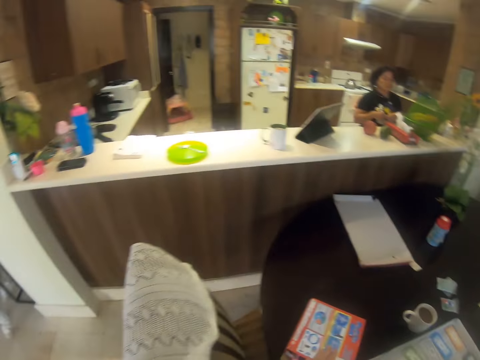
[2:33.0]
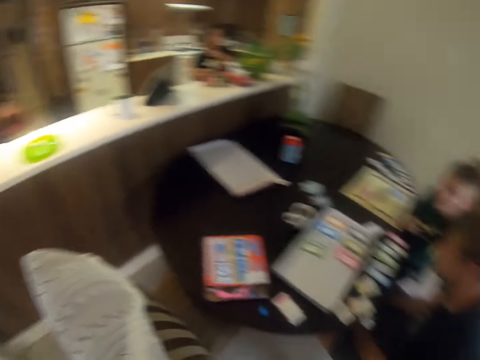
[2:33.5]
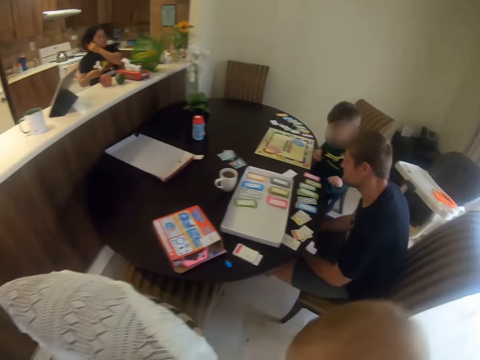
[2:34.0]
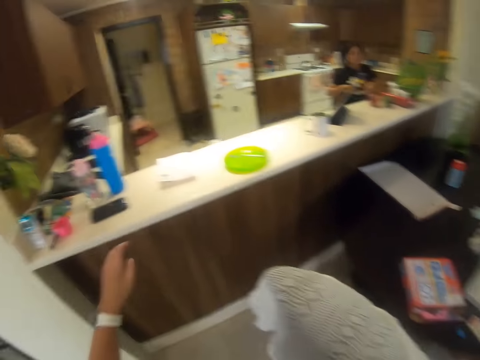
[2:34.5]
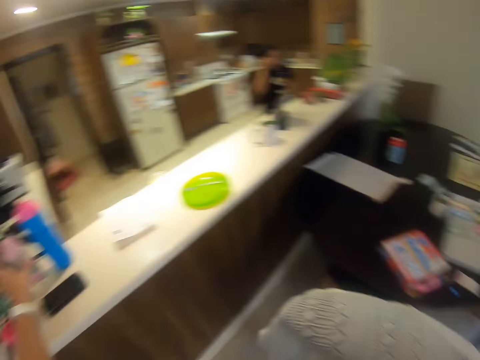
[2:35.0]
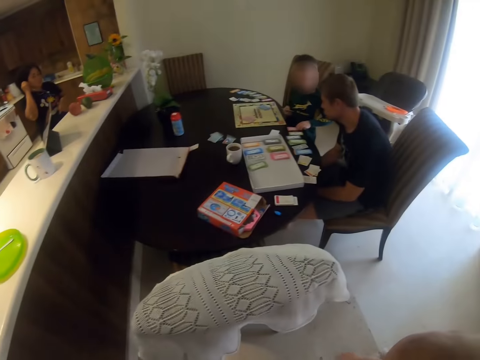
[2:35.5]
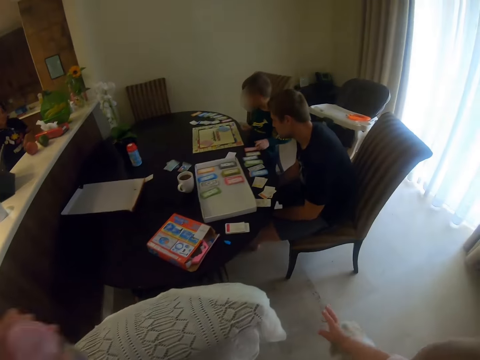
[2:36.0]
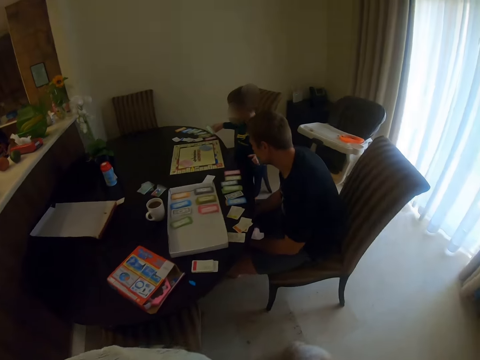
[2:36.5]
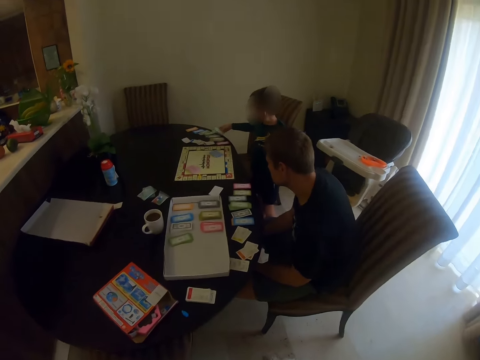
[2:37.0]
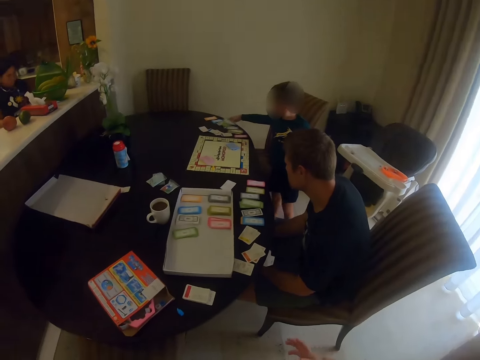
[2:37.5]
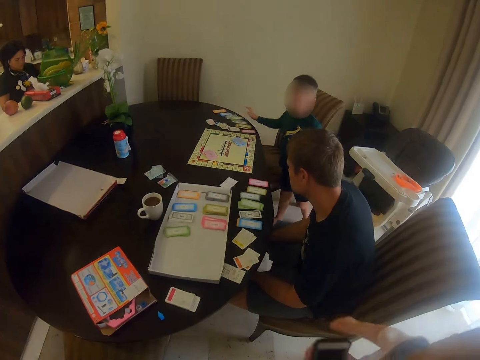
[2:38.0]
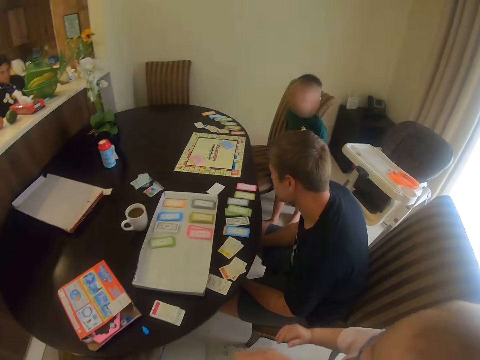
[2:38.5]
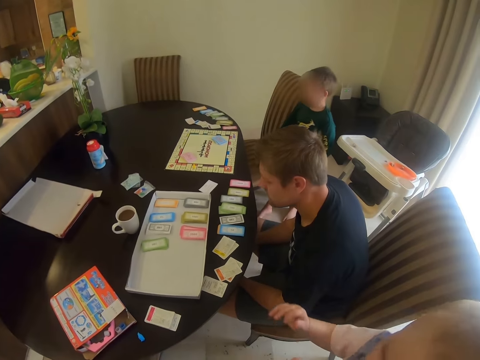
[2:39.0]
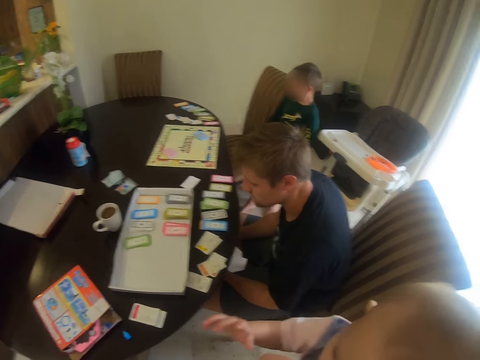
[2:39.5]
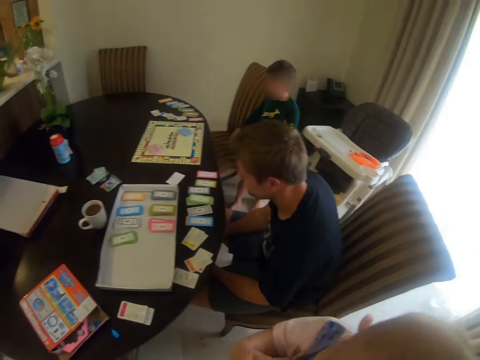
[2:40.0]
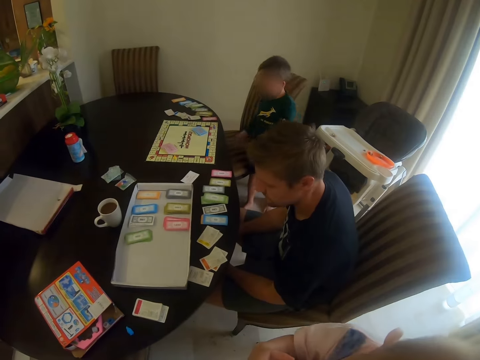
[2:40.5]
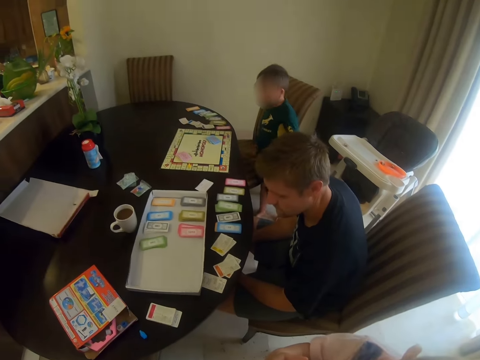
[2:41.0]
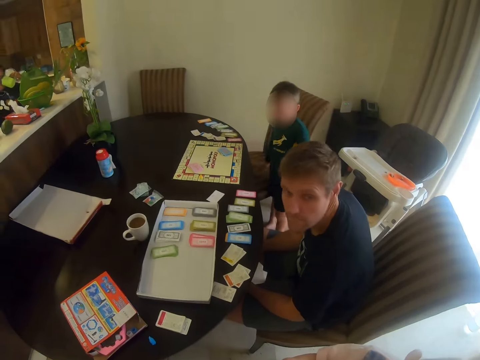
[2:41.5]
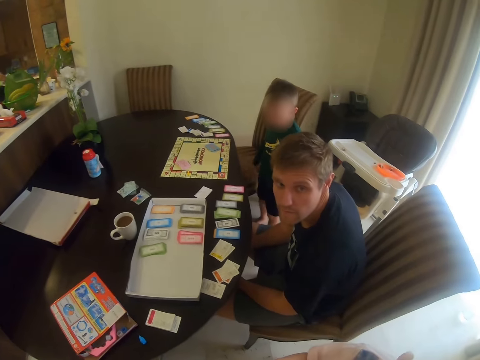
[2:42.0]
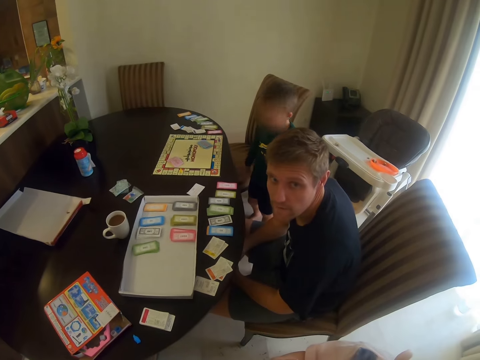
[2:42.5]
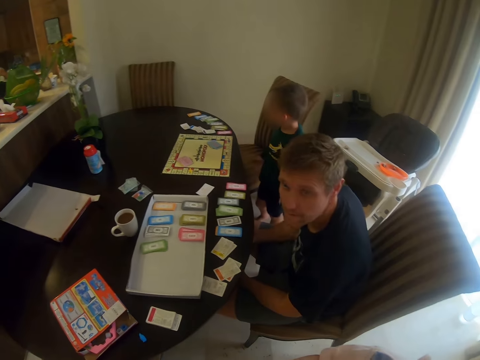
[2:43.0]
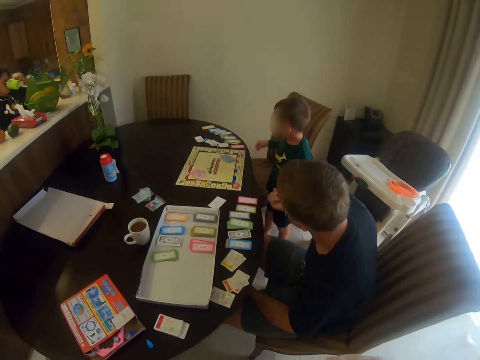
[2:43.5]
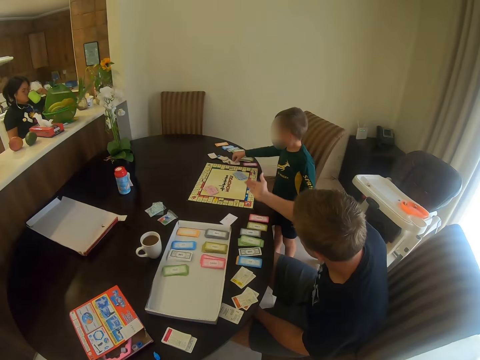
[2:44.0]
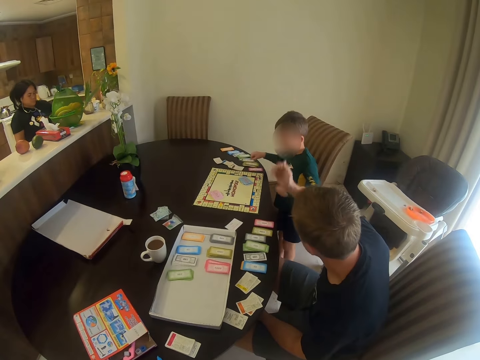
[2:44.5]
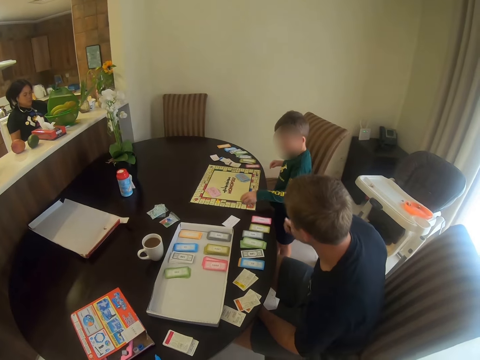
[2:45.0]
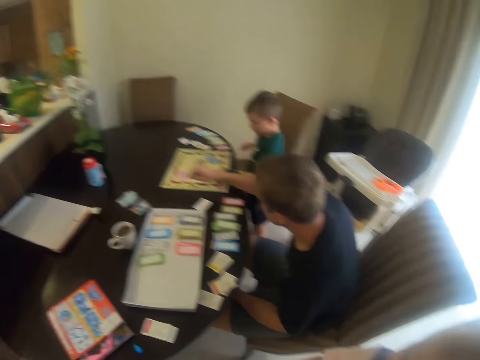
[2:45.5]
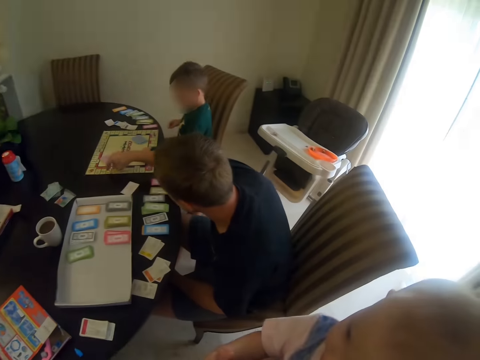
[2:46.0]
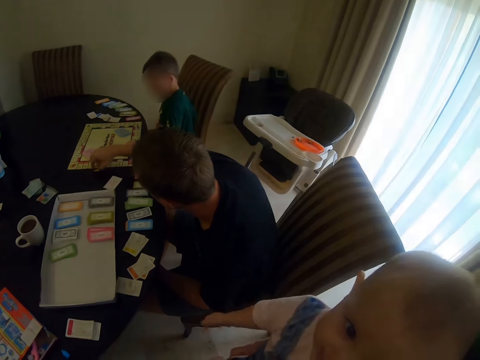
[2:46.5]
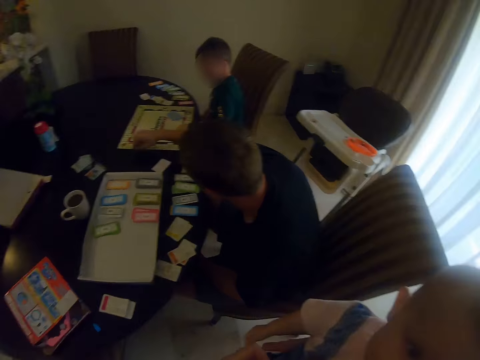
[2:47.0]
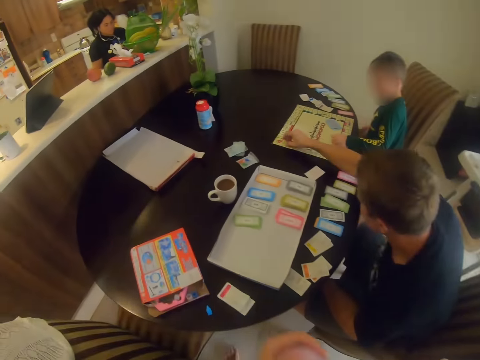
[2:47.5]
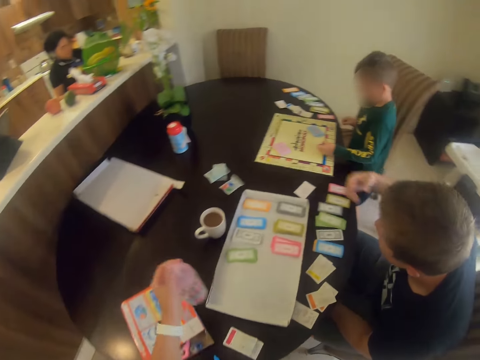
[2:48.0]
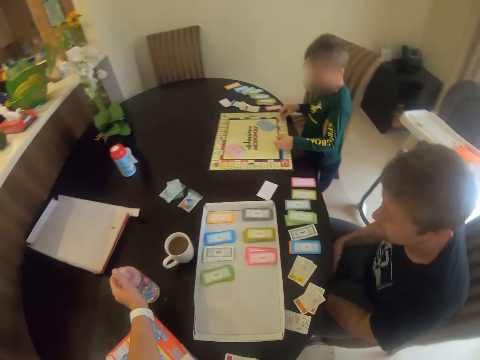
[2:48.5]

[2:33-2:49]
A child takes the card from a man. The camera wearer picks up the feeder. They walk. The child picks up the card. The man looks at the card. The camera wearer converses with the man. The child shakes his hands. The man throws something and picks up something.

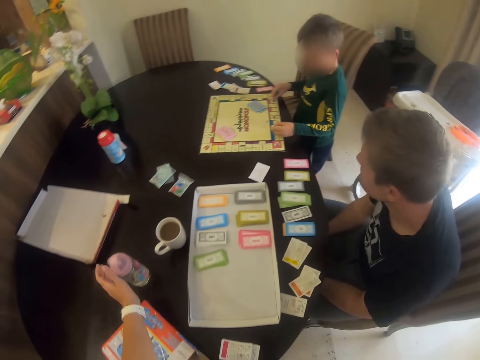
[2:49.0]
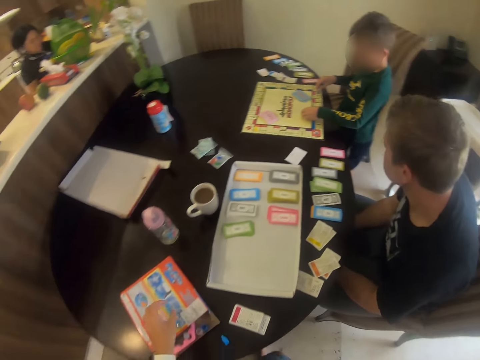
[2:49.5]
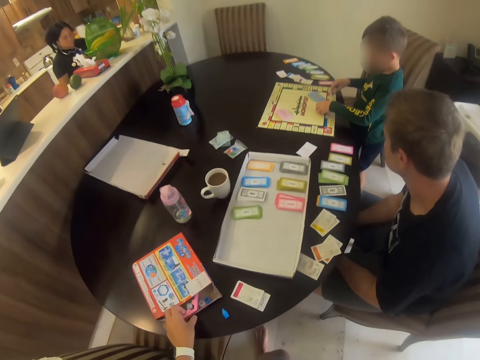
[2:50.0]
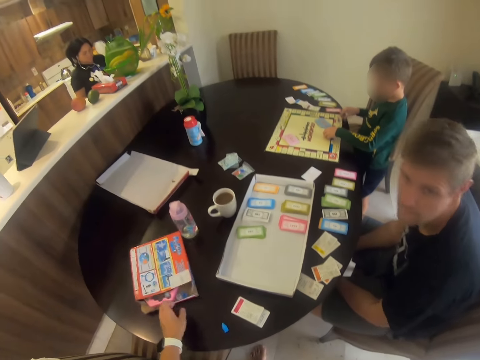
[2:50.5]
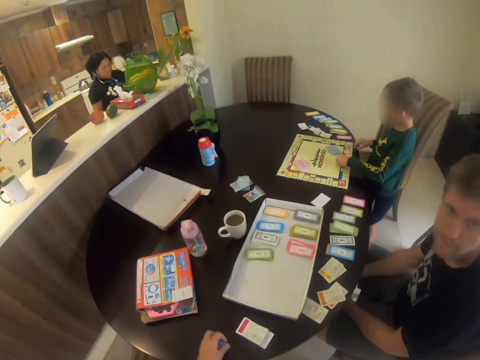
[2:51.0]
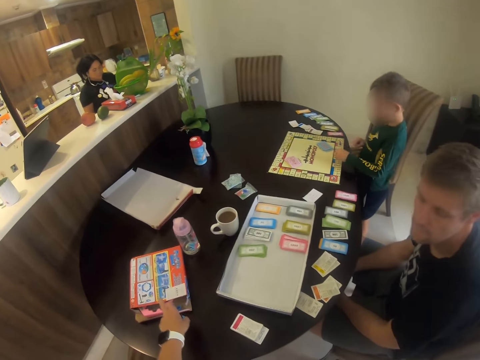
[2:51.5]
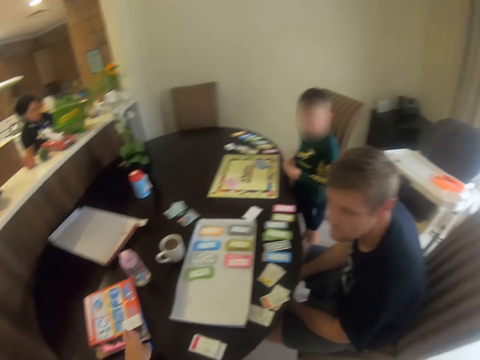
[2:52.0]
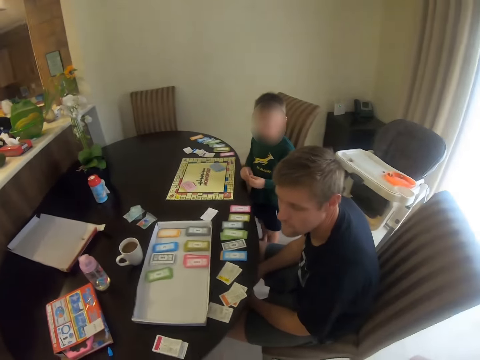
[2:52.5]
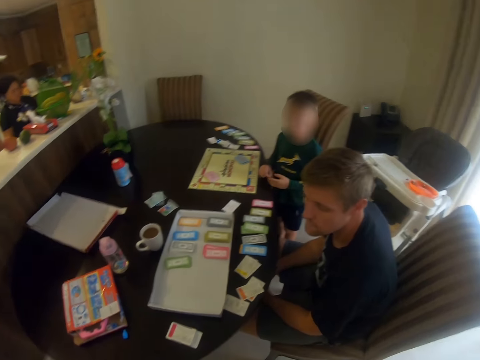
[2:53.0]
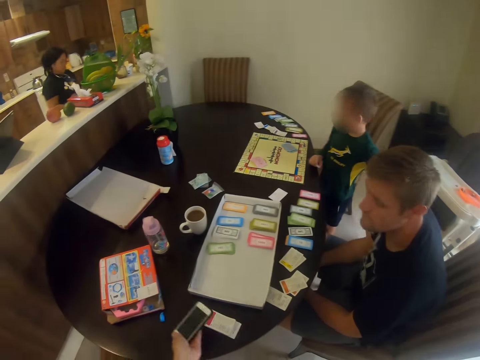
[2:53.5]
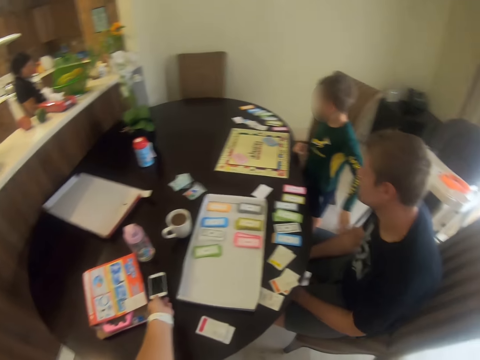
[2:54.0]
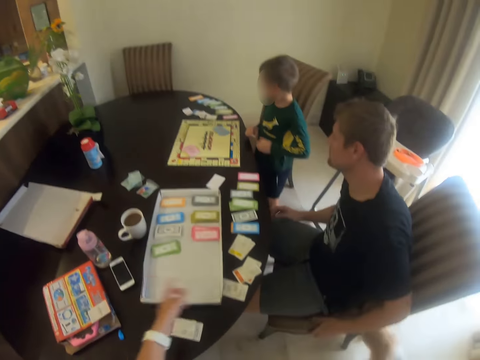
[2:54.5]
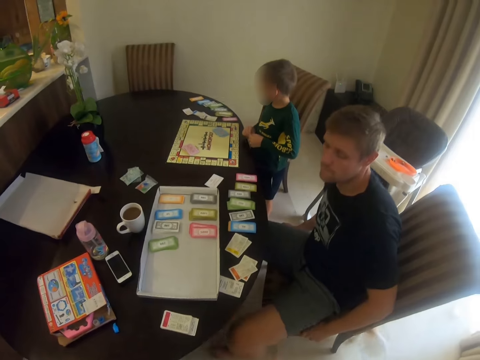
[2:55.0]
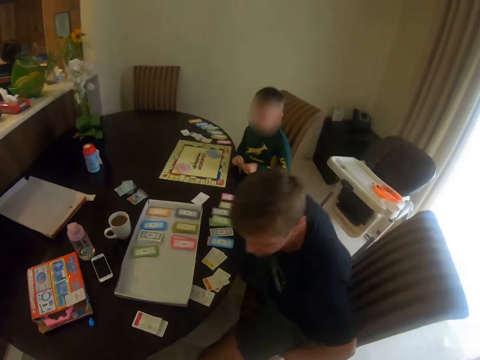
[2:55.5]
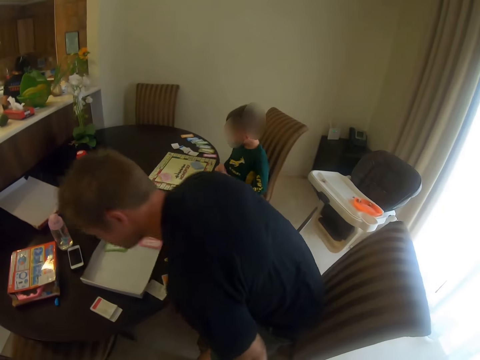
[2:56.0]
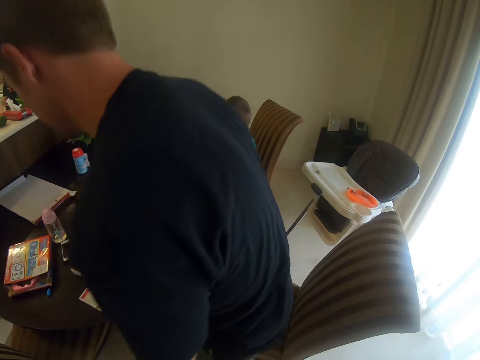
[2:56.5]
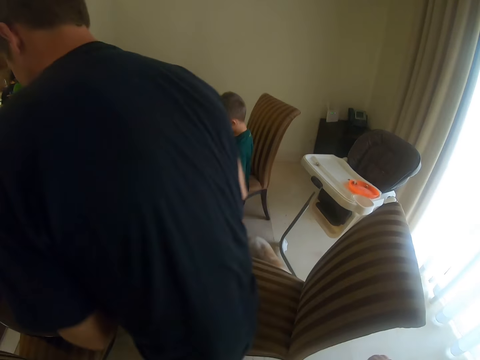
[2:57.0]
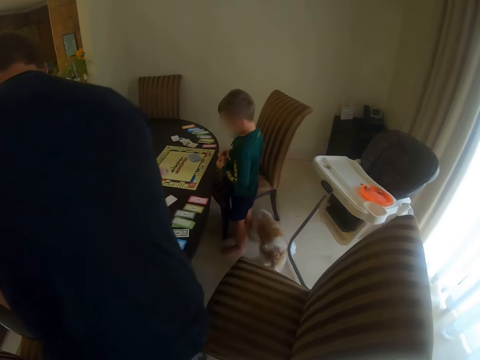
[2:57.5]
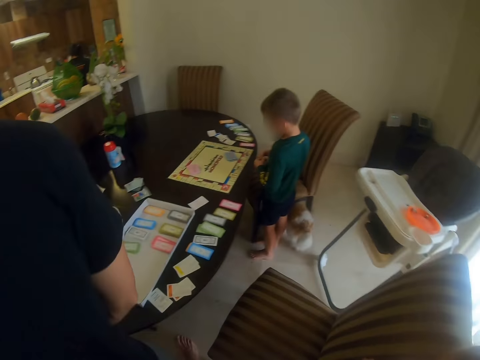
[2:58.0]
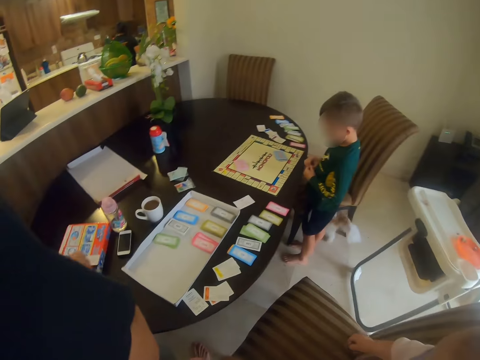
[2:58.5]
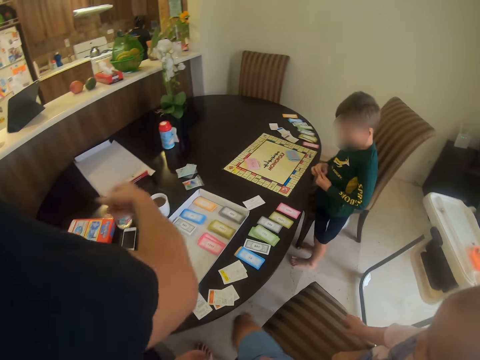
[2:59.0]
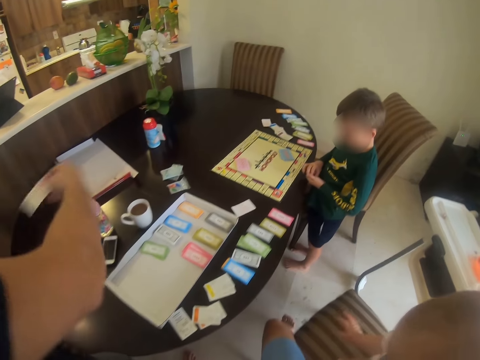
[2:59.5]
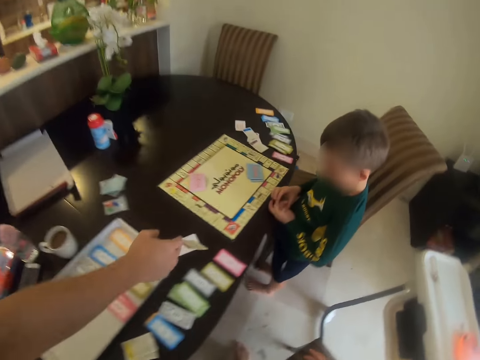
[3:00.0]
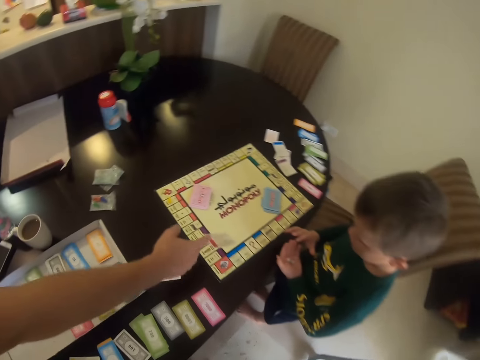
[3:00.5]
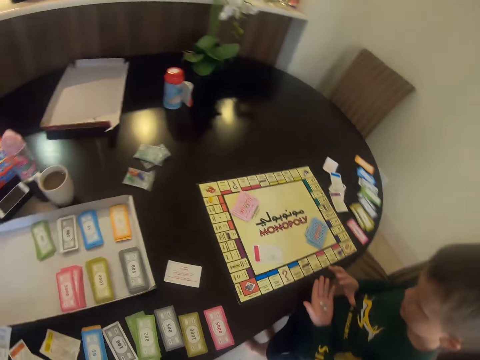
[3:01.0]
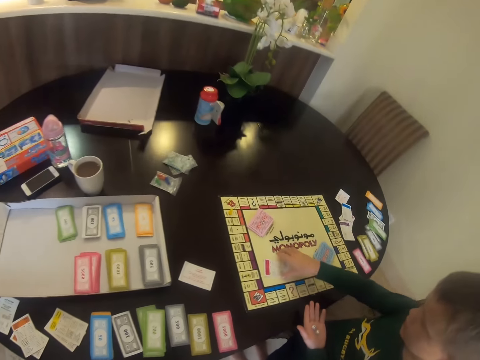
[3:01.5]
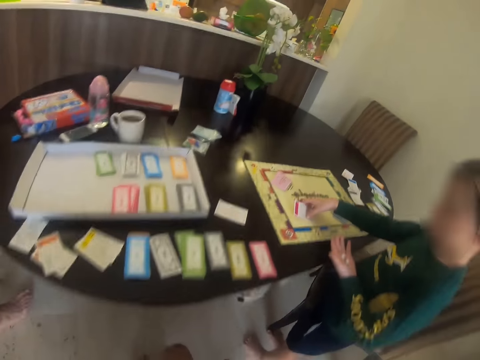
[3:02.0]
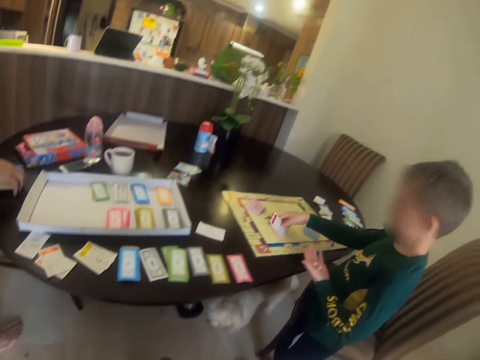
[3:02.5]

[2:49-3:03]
The camera wearer puts the feeder on the table. They pull the book. They move a box in the table. They place the phone on the table. A man stands from the chair. The man walks. The man picks up a card and puts the card on the table. A child picks up the card.
